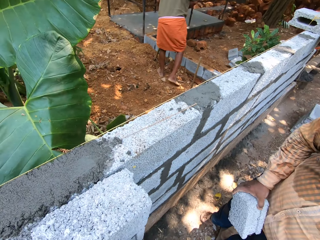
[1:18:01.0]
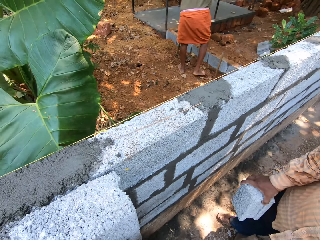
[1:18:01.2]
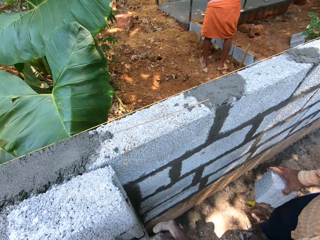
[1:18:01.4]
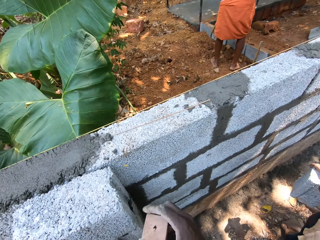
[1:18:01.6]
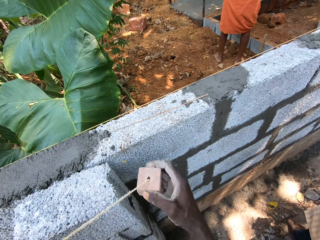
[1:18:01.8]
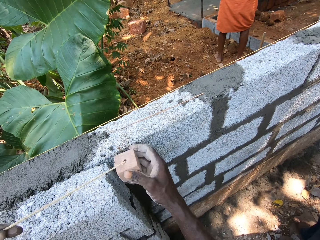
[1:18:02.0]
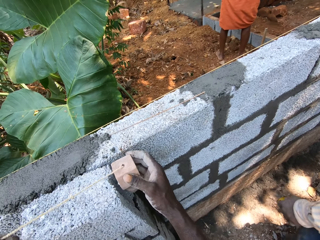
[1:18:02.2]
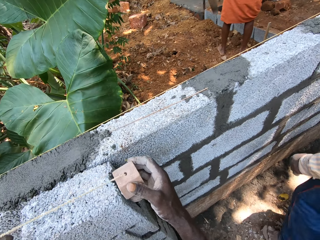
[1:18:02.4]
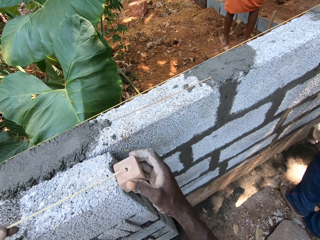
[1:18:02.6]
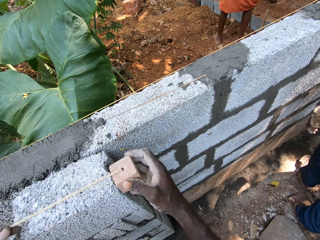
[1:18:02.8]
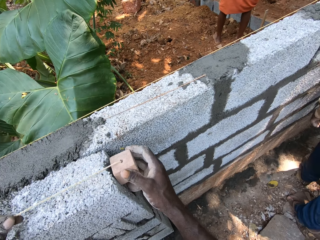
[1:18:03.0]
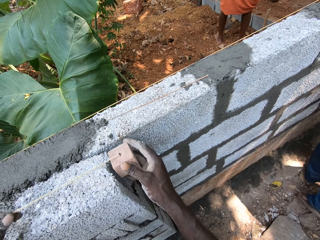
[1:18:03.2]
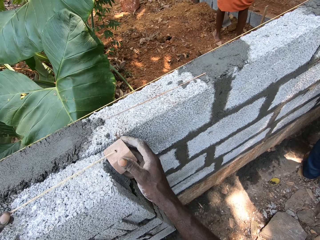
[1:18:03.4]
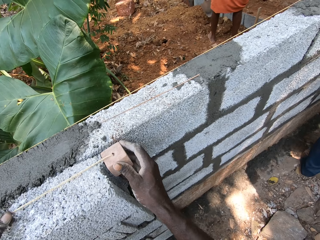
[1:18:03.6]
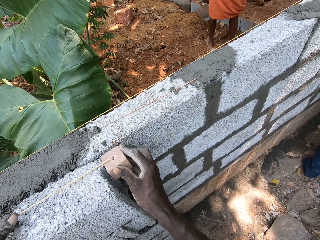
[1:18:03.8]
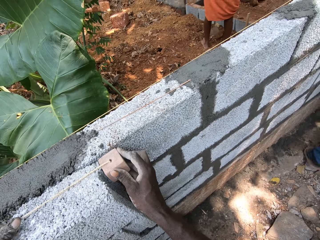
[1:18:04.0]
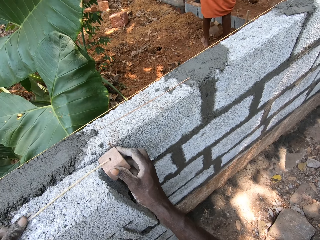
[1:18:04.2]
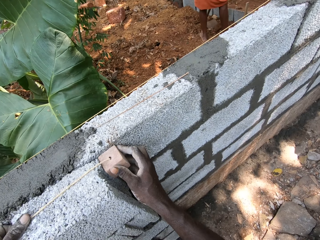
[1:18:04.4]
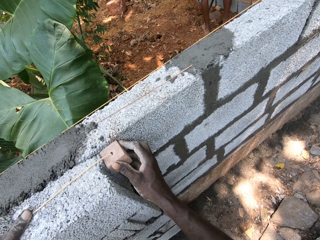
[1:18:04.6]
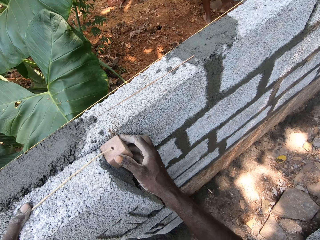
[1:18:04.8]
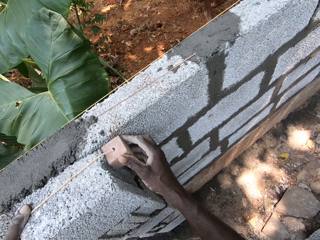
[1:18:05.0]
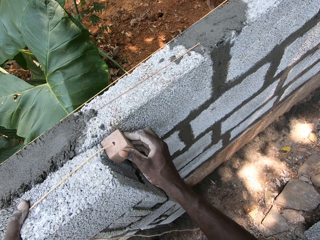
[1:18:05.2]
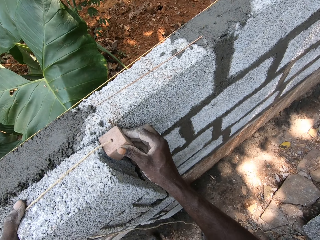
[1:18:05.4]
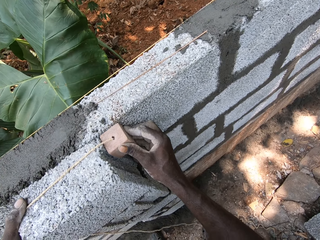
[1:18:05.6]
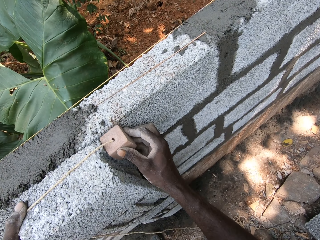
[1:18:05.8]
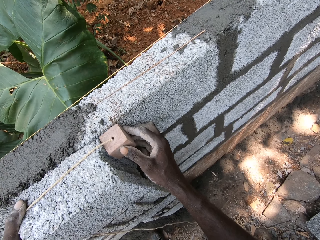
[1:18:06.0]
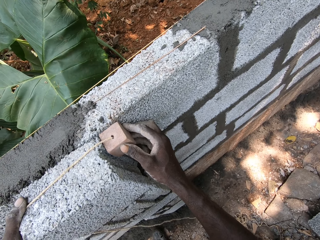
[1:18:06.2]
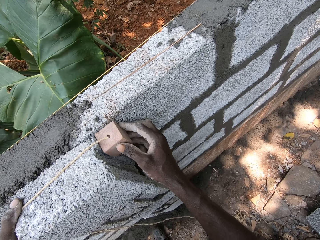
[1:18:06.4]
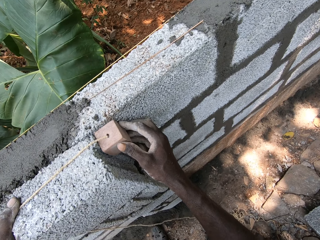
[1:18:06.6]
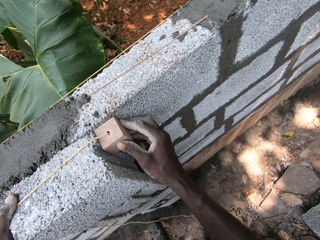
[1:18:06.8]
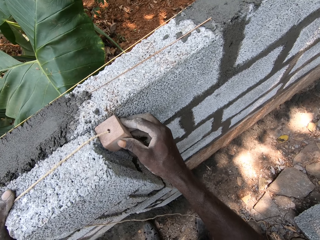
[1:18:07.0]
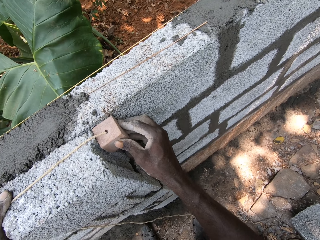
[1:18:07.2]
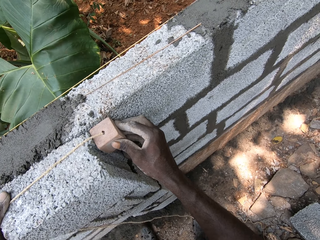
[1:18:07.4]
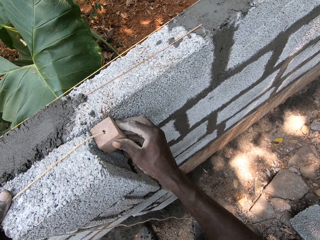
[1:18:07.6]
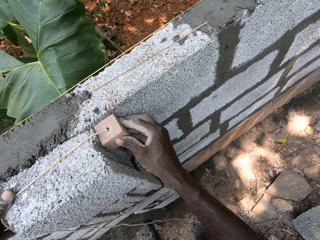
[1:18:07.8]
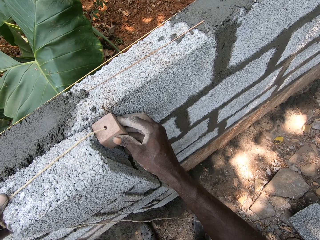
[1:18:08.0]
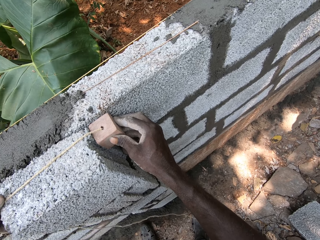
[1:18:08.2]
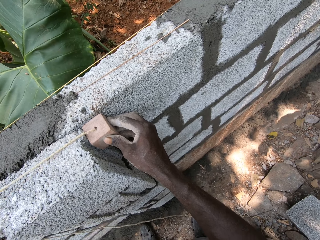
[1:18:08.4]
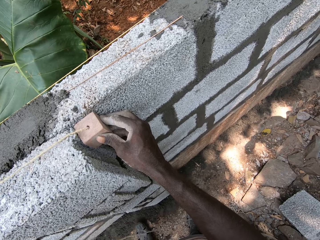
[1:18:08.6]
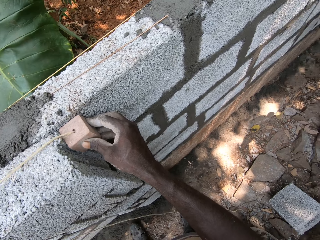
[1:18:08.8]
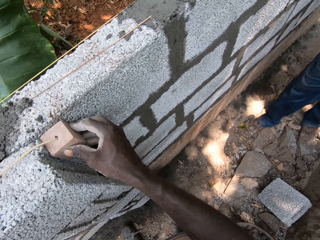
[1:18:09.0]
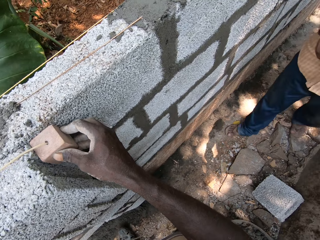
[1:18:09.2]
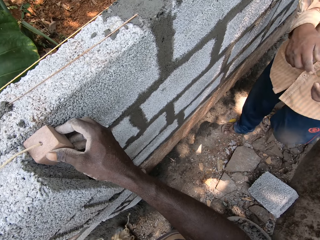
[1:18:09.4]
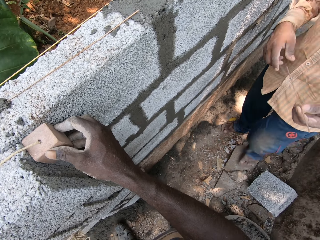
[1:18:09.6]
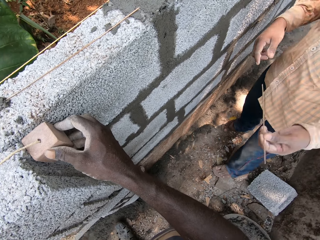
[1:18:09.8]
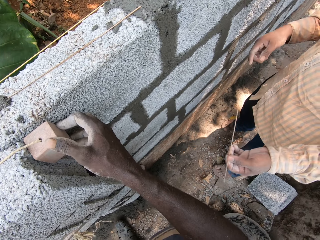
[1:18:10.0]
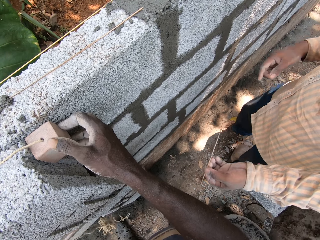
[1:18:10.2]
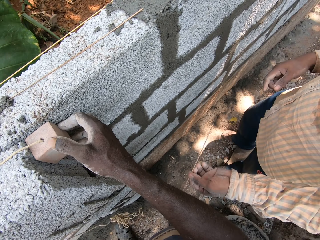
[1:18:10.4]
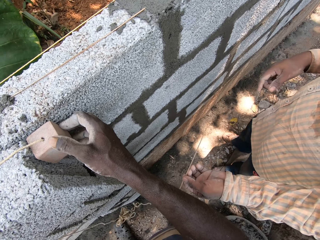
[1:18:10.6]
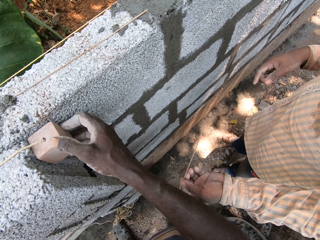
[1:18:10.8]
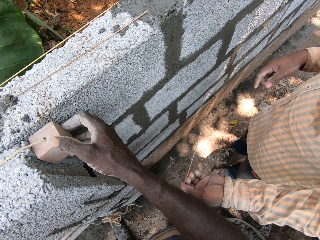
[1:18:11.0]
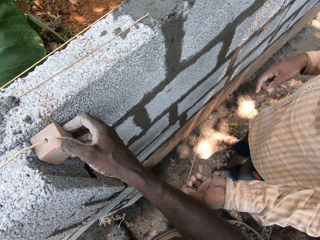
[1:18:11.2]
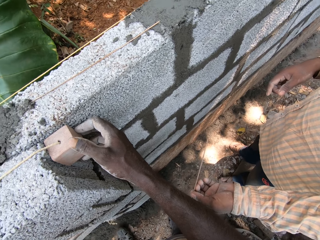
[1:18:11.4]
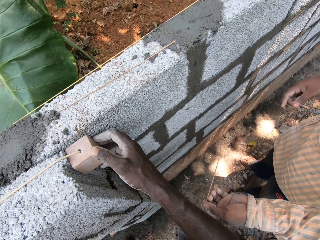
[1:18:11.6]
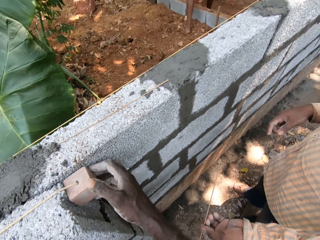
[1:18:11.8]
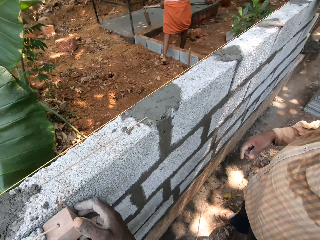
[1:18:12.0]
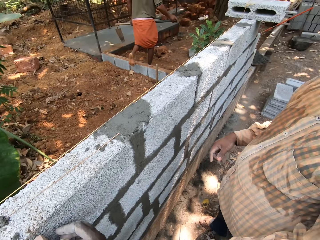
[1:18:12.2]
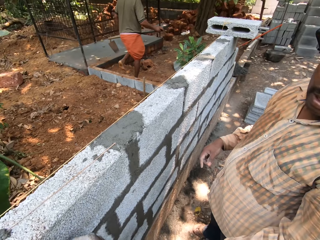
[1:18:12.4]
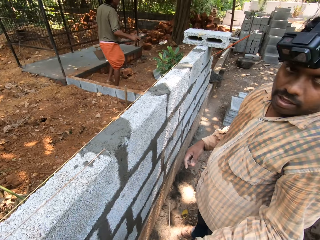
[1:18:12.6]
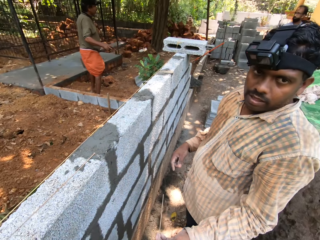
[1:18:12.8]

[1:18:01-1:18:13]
A man stands in the compound. The camera wearer aligns a block with the line or construction string. They hold the construction string with both hands. The man walks around in the compound. The camera wearer adjusts the construction string with both hands on the block. The man walks around in the compound. The man passes a broom to the camera wearer. The man holds a piece of stick with the left hand.

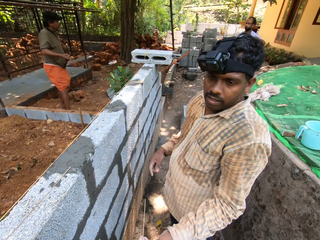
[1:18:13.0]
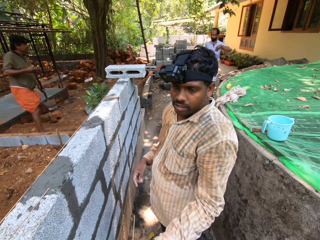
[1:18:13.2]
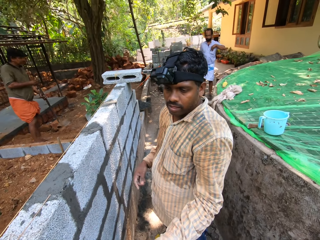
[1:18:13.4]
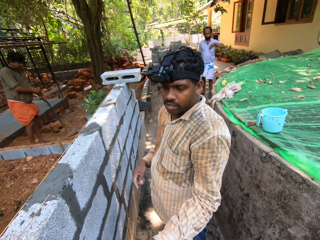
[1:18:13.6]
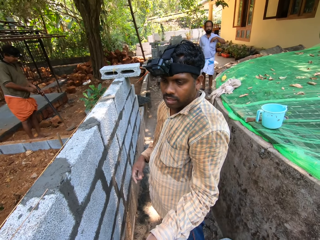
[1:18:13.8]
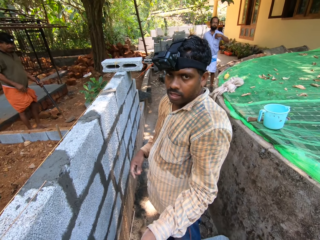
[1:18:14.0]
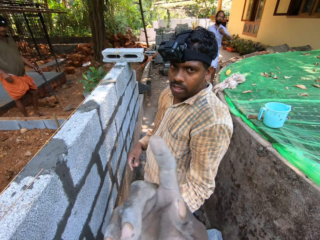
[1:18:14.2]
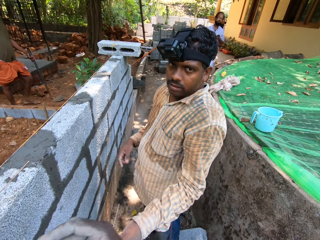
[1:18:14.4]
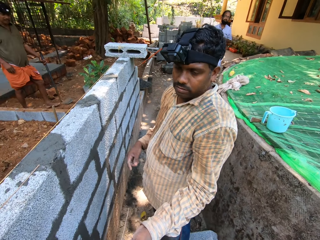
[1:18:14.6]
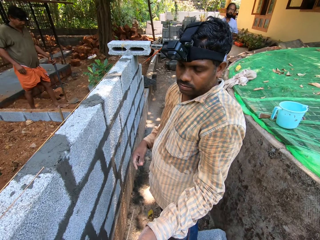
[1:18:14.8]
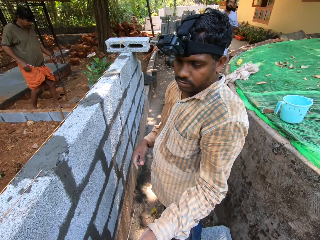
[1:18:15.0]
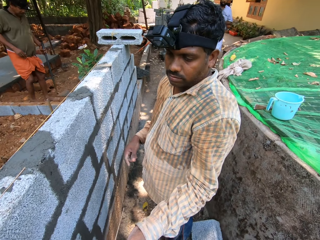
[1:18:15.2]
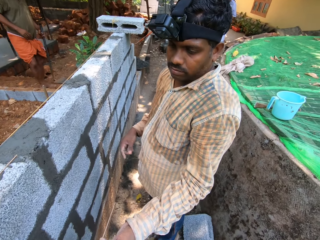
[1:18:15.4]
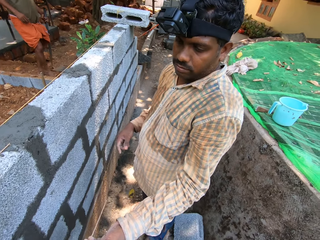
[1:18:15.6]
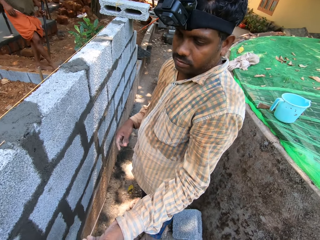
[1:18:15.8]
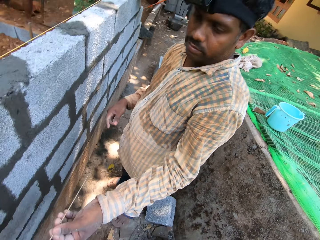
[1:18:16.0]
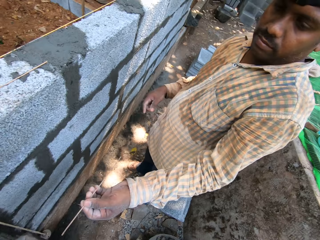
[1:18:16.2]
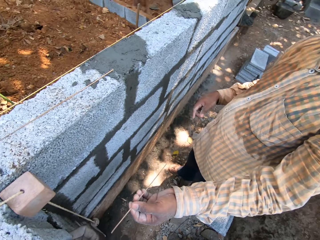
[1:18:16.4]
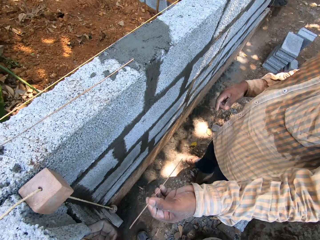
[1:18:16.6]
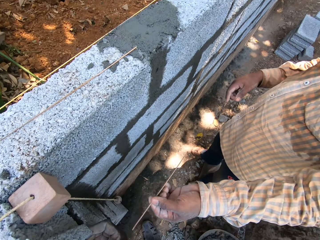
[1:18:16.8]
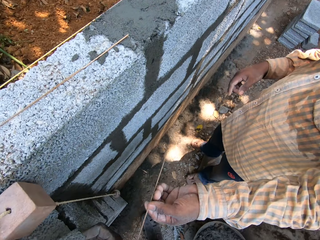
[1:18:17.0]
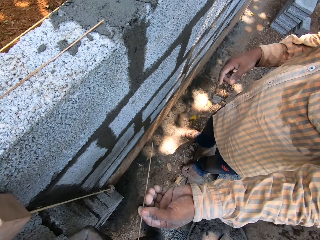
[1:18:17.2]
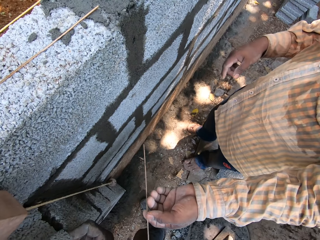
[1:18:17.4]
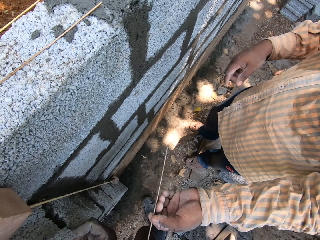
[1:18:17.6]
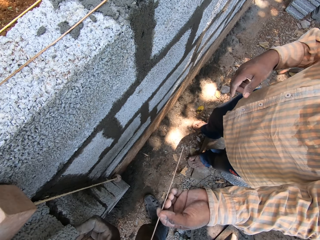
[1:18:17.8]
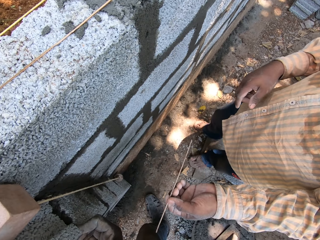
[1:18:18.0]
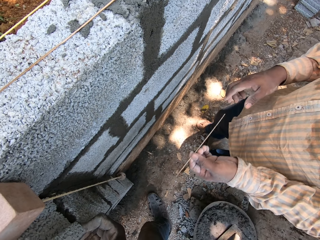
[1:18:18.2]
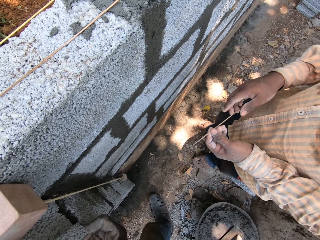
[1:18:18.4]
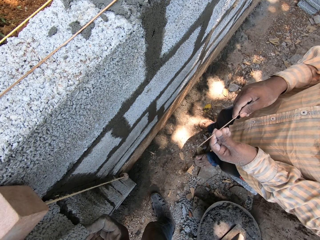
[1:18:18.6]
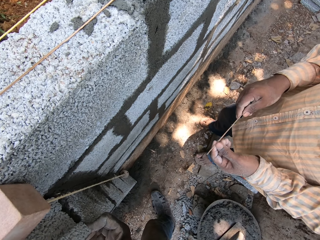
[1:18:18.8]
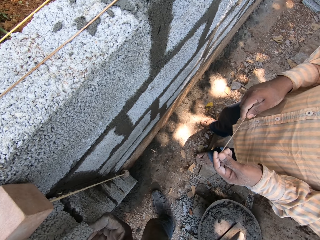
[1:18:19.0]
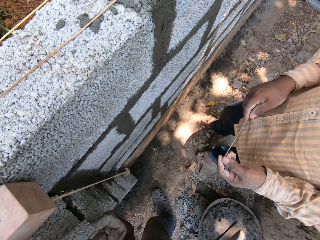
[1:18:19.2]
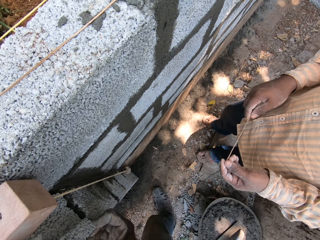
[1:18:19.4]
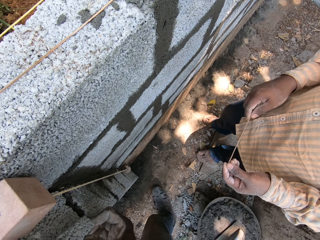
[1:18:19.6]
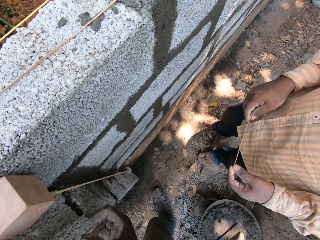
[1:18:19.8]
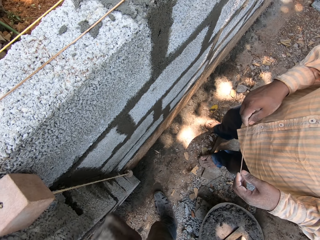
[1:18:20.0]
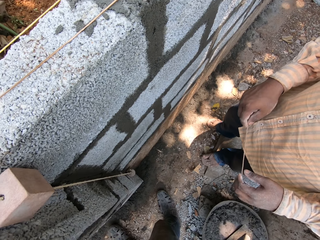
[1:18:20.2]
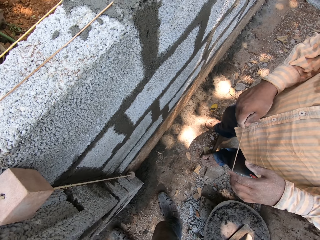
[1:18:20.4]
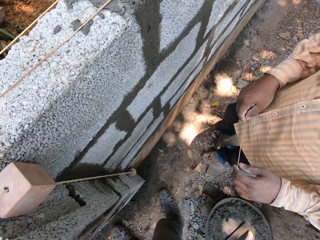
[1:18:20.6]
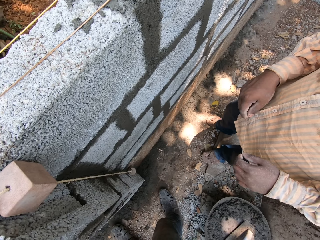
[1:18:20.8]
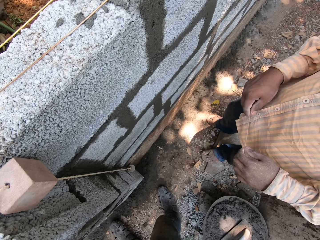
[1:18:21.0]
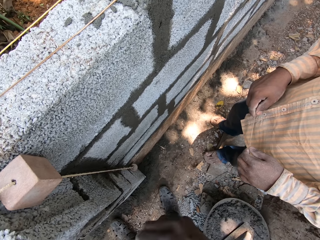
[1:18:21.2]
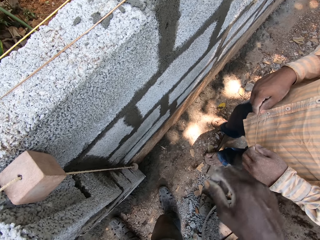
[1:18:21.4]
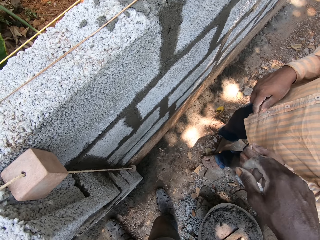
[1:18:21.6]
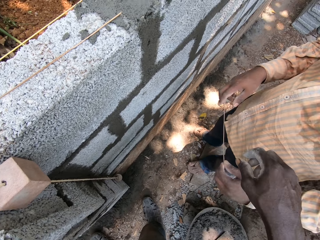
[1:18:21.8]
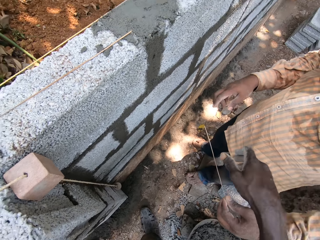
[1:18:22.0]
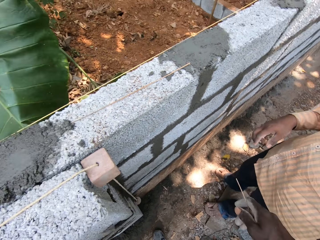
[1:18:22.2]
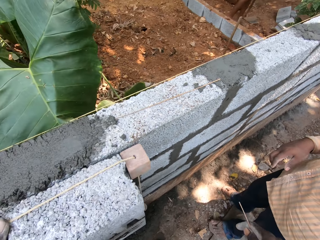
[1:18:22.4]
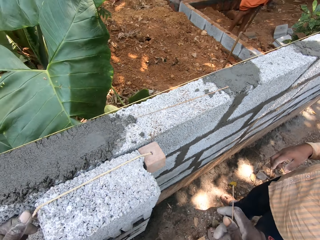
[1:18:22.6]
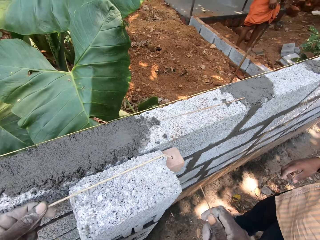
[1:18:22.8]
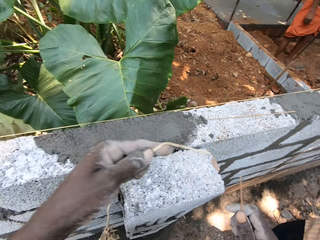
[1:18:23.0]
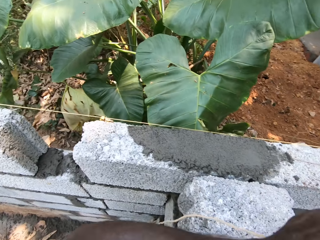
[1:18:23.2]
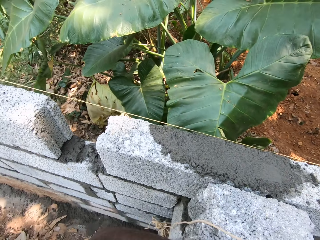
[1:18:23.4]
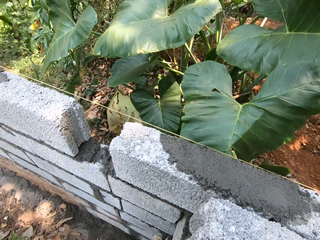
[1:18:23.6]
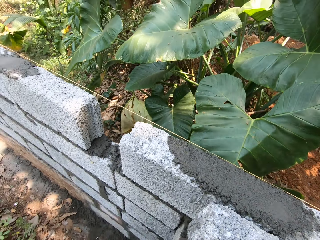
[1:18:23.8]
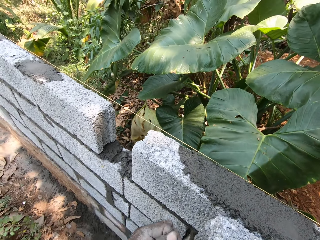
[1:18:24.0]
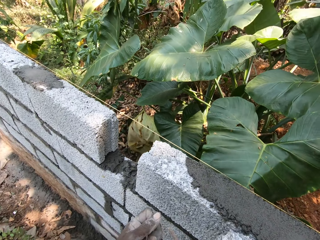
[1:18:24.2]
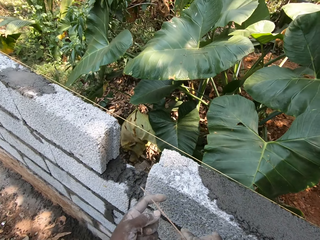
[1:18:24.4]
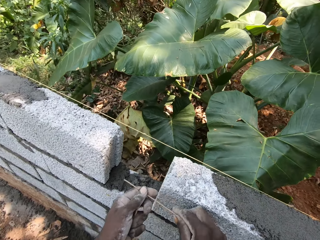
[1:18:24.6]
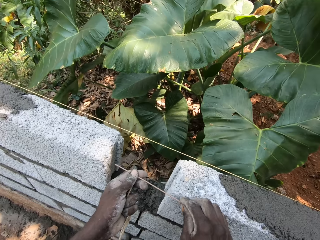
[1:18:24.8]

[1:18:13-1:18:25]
The camera wearer interacts with the man. They move the right hand in the compound. The man stands around in the compound. The man holds a piece of stick with the left hand. The man holds the piece of stick with both hands. The man stretches the broomstick towards the camera wearer with his right hand. The camera wearer picks up a piece of stick with the right hand. They move a construction string with the left hand.
